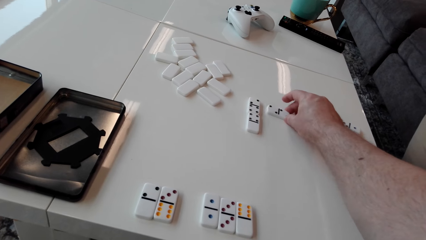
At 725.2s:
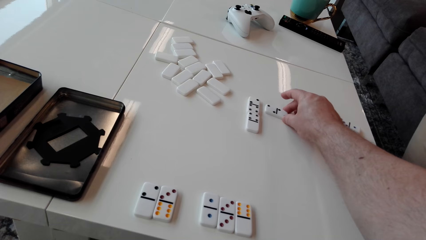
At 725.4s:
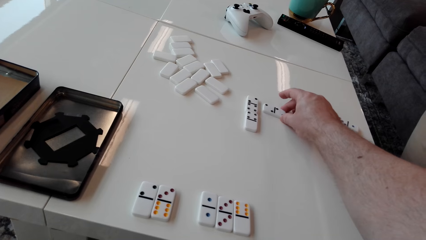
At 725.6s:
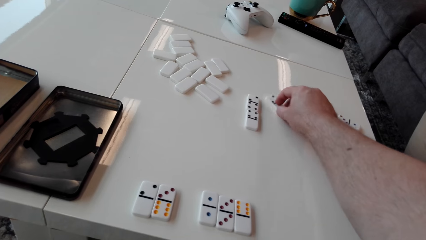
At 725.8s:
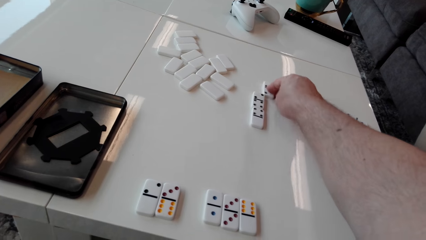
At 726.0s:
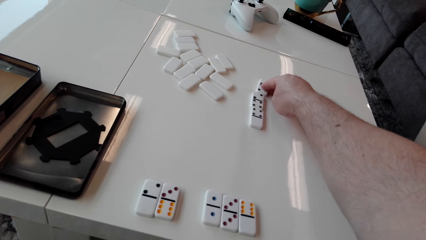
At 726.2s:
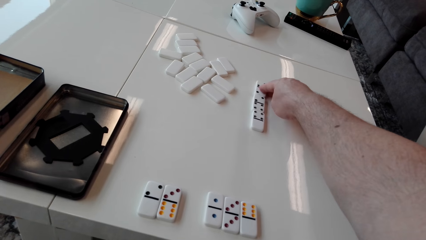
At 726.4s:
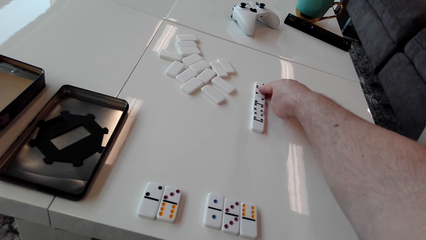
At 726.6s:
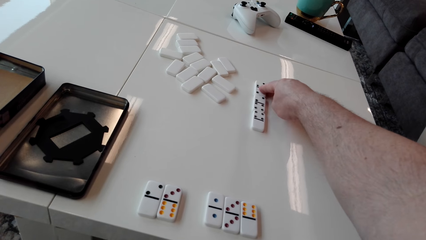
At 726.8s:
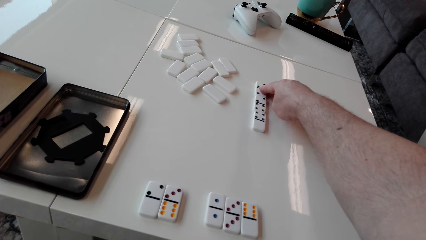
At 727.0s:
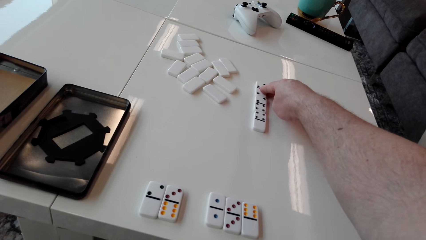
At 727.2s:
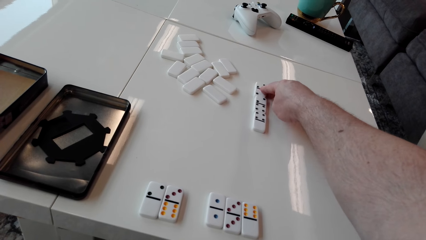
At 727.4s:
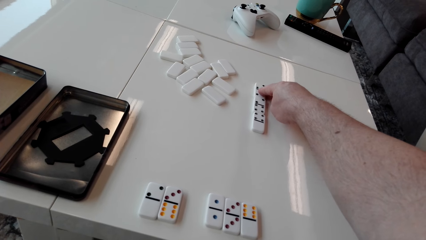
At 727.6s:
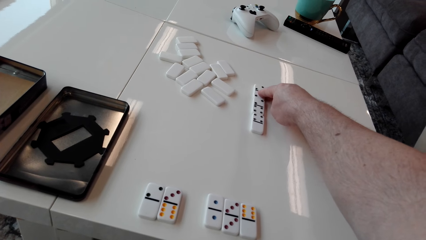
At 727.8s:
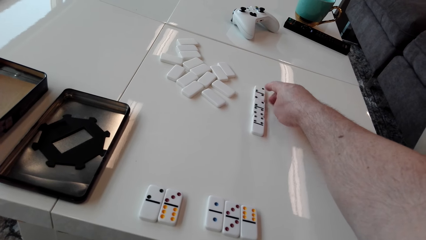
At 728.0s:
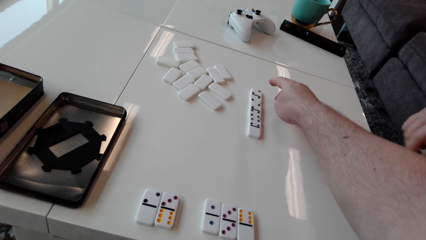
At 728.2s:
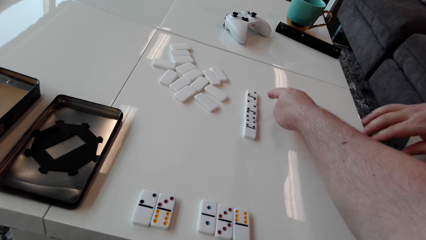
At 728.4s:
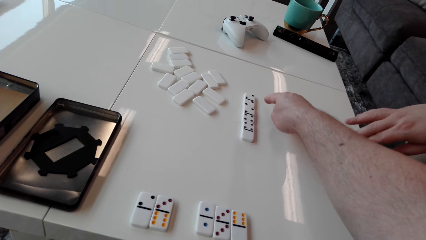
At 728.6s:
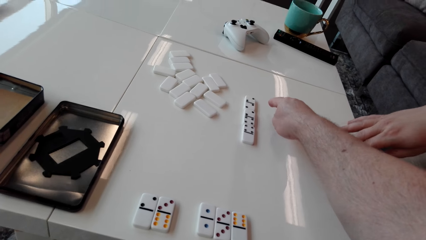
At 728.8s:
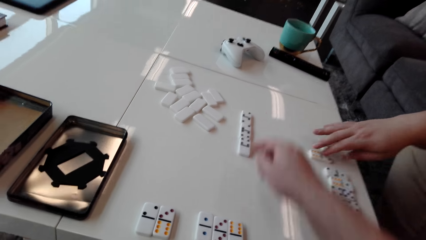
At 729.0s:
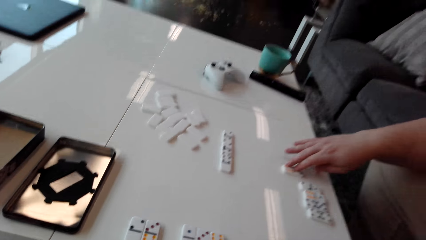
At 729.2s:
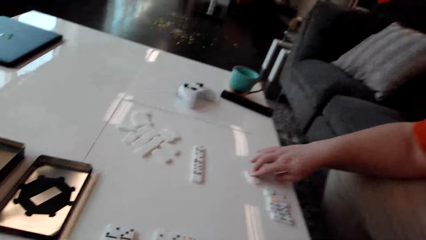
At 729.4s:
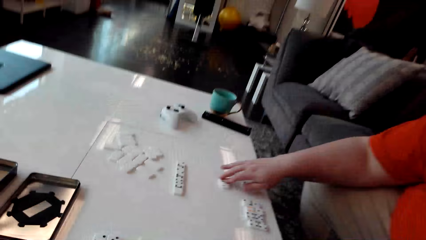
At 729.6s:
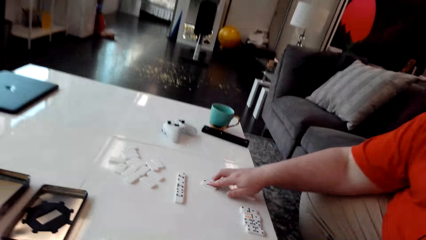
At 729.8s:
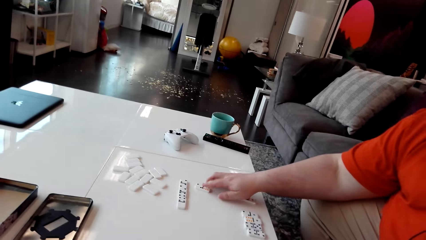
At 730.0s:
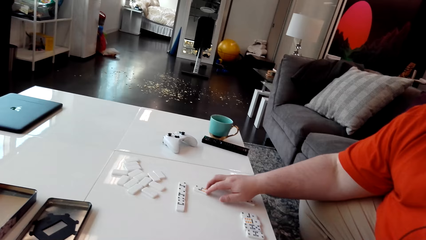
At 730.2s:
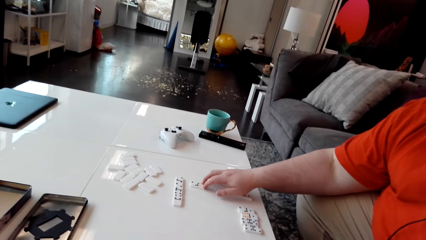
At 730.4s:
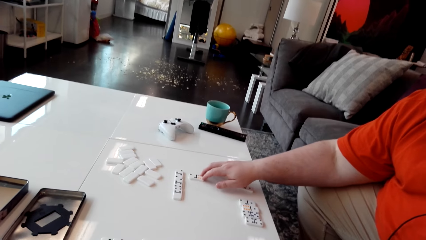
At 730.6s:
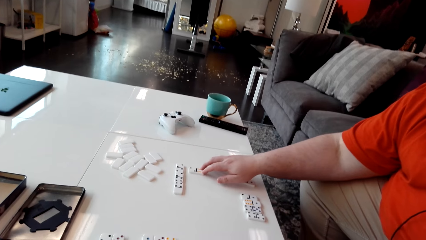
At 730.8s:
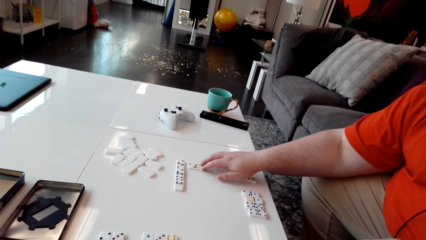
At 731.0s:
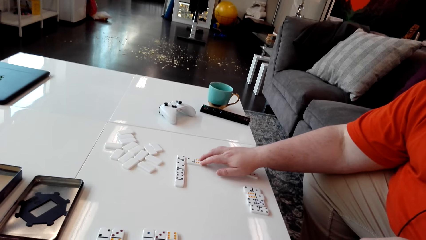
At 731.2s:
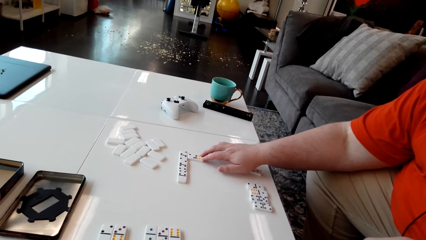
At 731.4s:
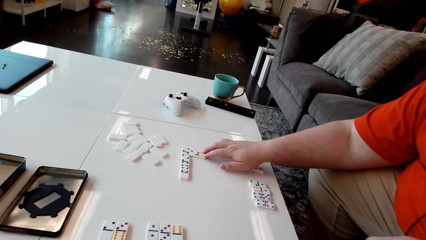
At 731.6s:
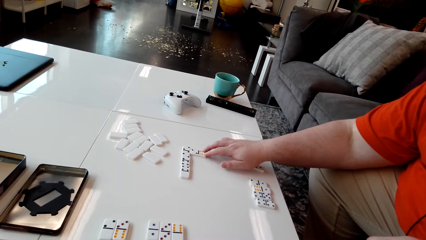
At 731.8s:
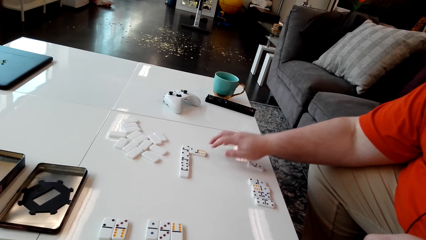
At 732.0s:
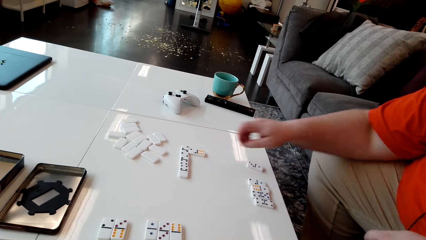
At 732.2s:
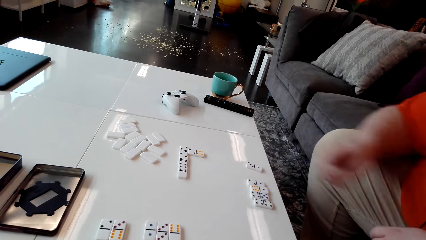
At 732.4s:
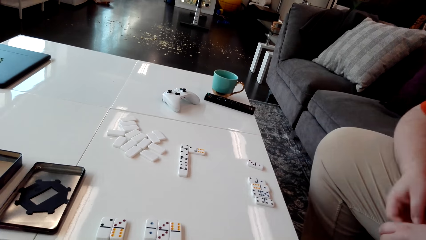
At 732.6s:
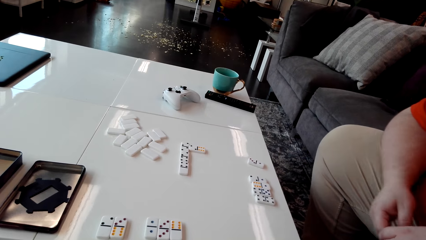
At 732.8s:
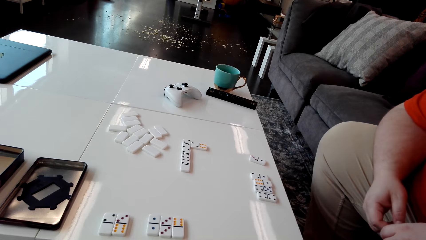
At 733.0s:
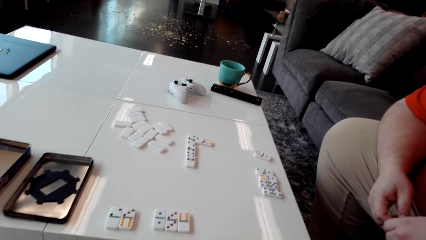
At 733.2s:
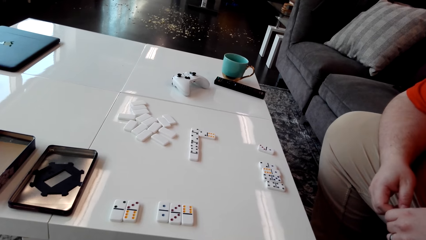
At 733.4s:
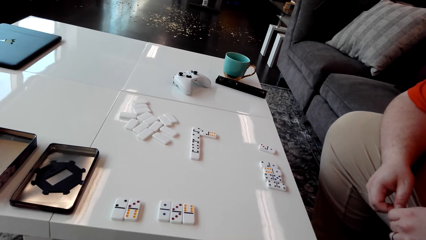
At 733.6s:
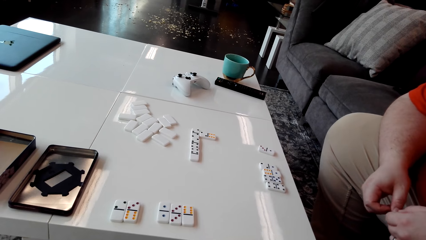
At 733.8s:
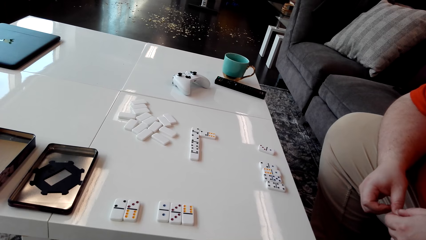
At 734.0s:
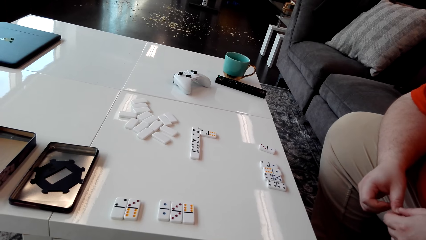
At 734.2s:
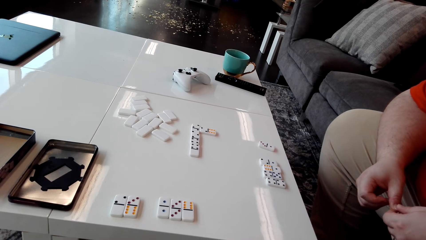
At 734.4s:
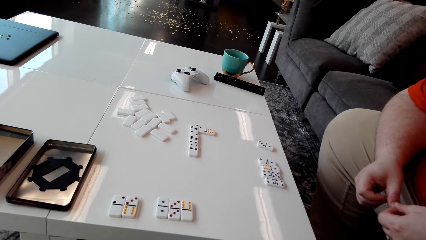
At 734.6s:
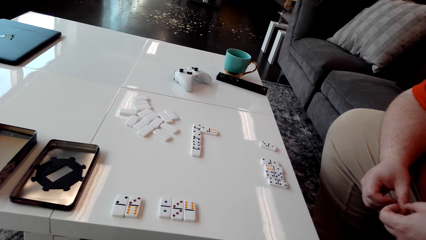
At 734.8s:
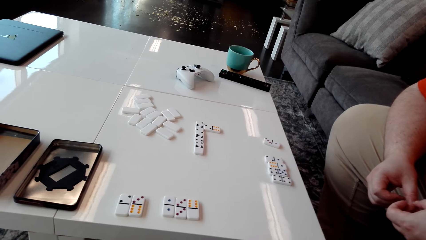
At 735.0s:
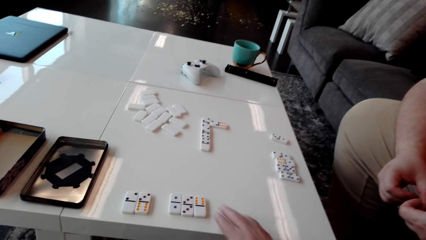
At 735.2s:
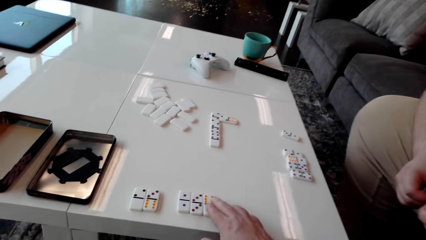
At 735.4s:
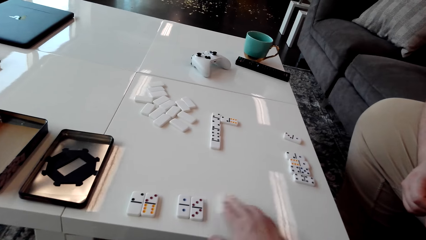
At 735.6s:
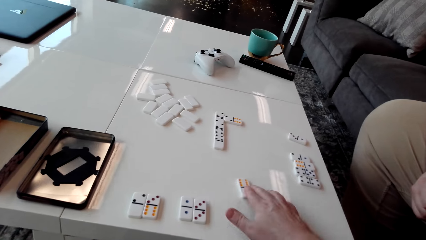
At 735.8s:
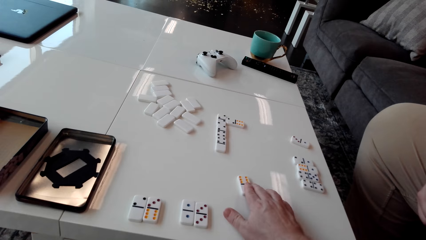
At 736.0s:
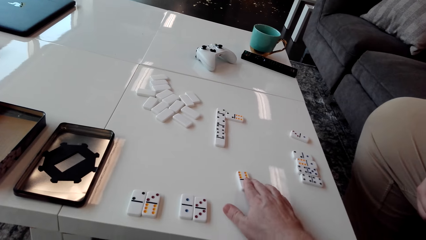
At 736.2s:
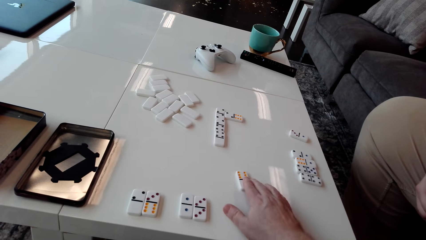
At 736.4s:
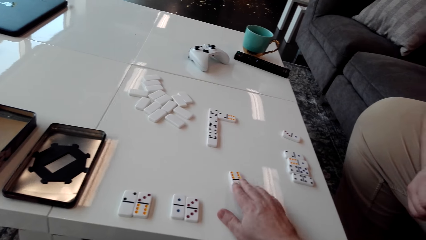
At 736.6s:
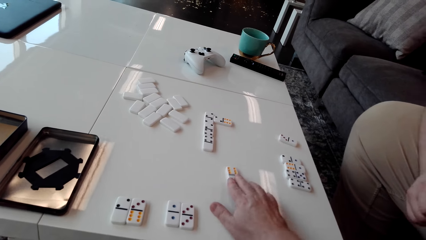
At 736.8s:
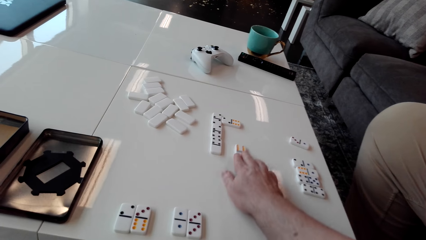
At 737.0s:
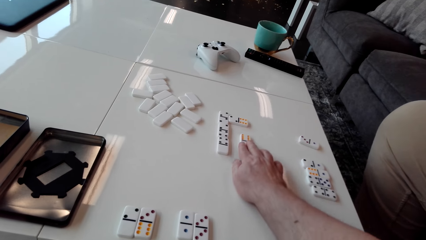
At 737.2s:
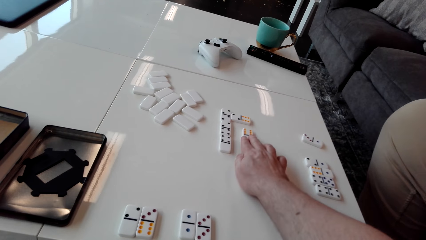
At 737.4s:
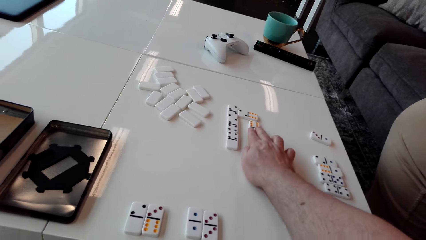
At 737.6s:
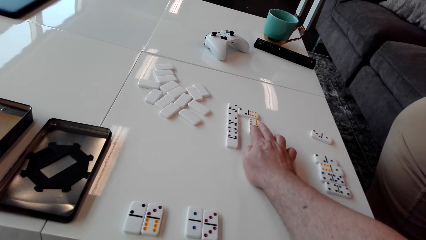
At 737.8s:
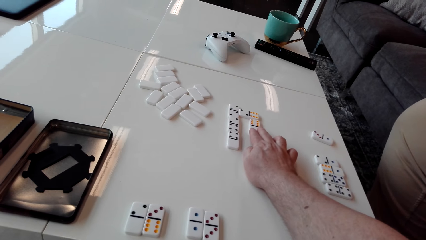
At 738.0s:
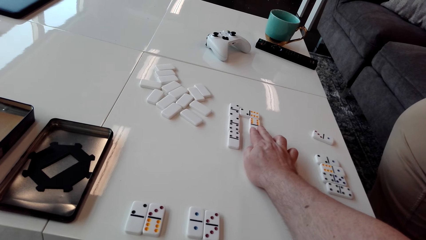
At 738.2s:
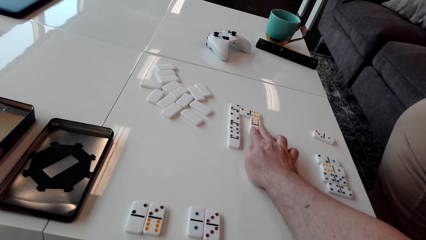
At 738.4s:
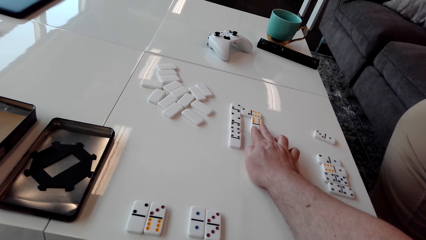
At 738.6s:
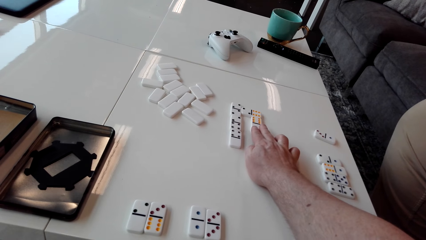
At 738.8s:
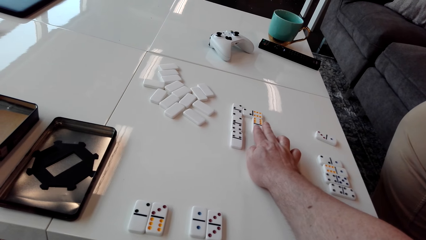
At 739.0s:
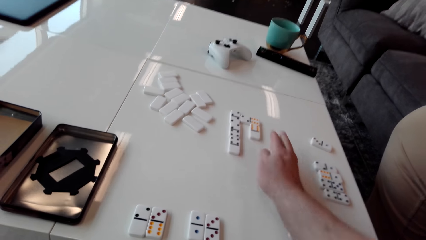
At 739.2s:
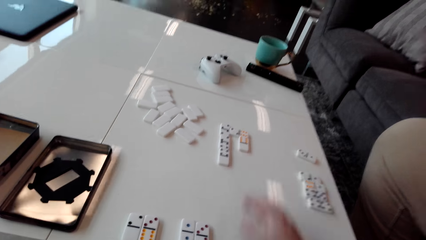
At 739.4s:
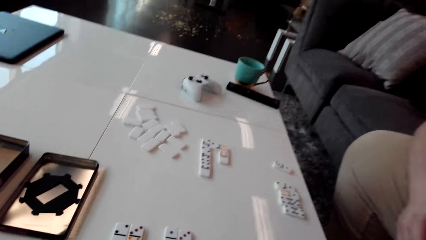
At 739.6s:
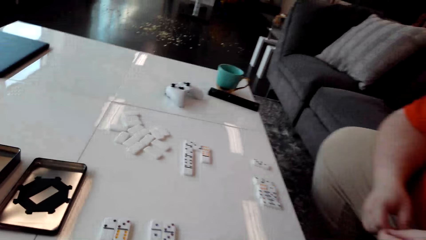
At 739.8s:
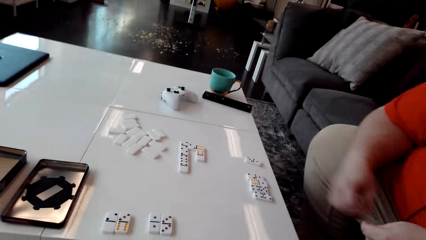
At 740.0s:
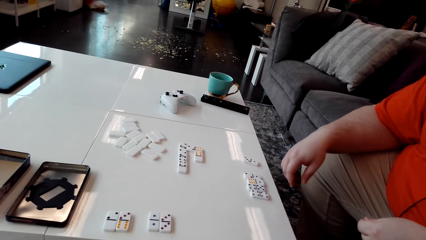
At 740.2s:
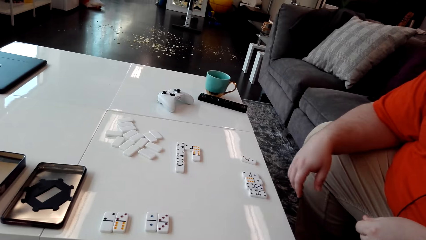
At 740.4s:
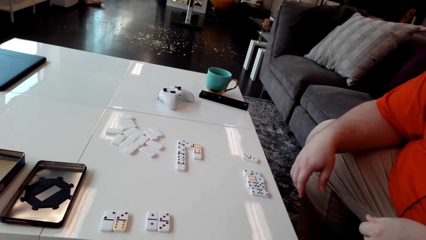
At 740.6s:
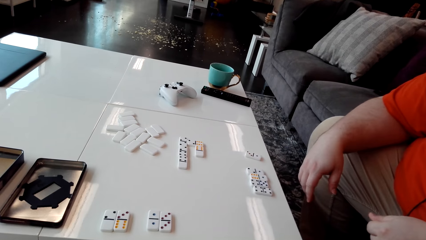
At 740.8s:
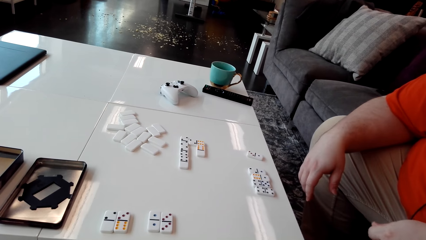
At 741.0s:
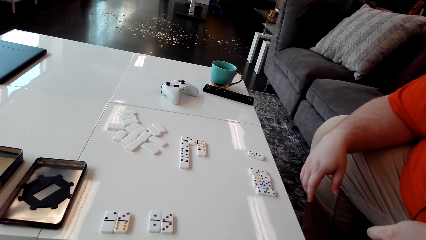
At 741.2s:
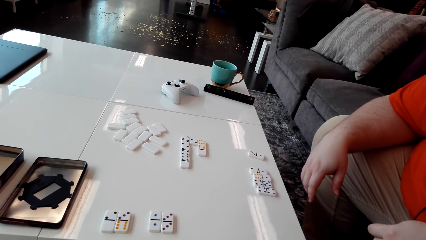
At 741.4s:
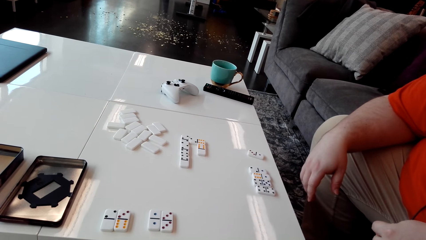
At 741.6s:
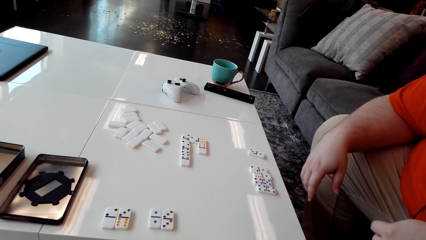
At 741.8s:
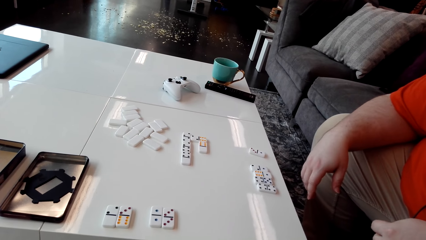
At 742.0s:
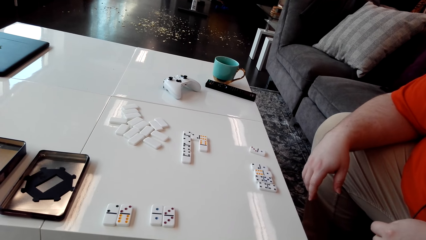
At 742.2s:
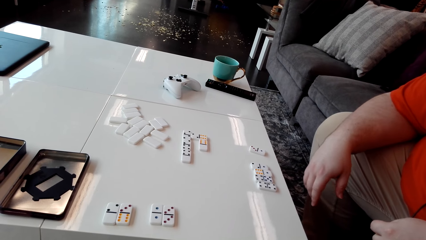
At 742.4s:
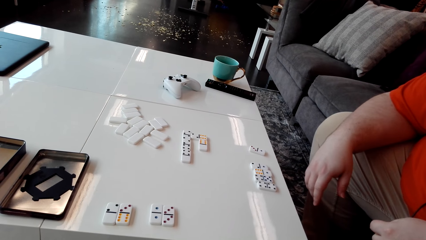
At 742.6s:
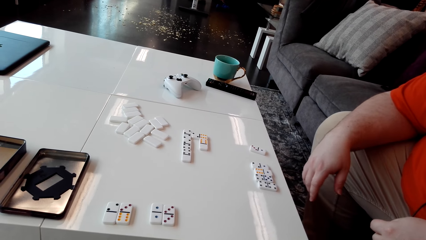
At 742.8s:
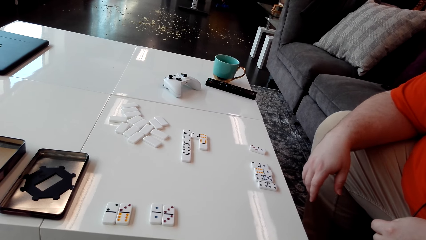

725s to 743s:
A man moves a domino piece on the table. The camera wearer looks around. The man plays with his fingers. The camera wearer moves a domino piece on the table. They look around.
